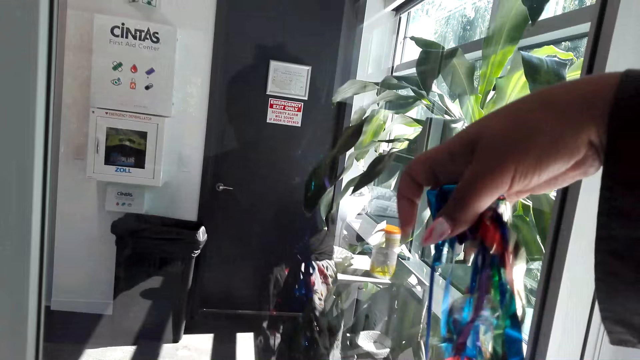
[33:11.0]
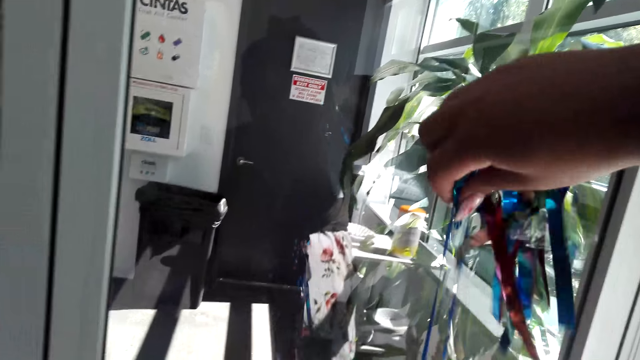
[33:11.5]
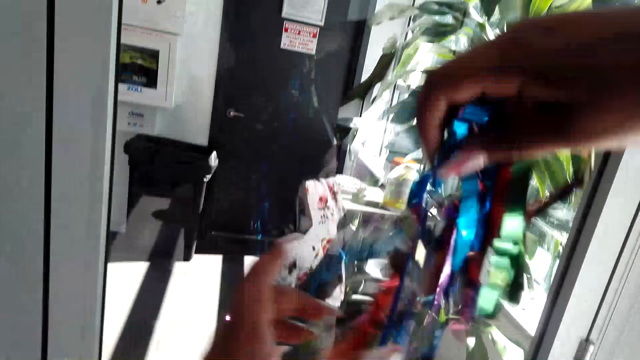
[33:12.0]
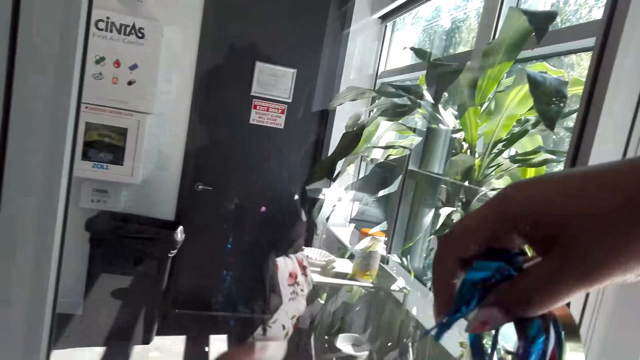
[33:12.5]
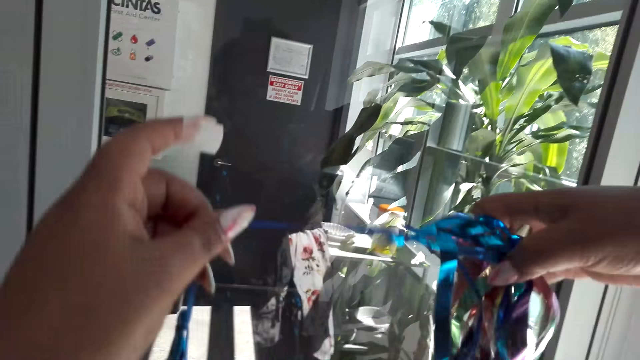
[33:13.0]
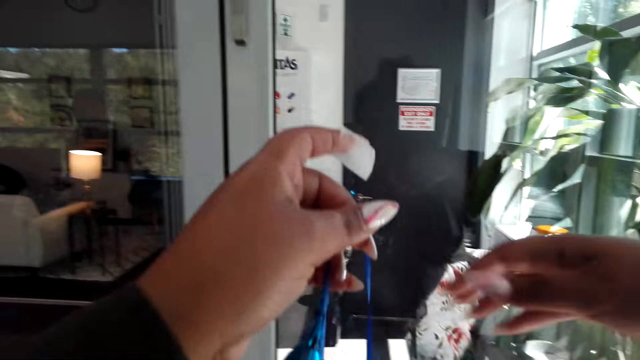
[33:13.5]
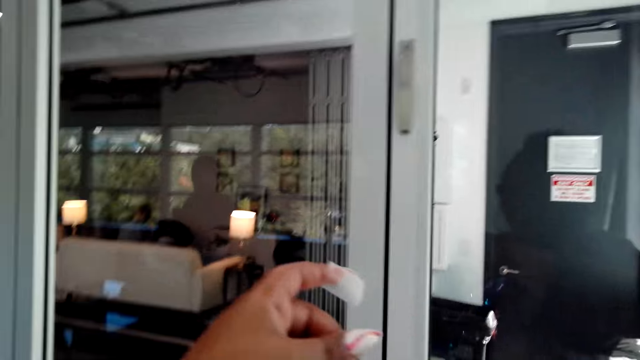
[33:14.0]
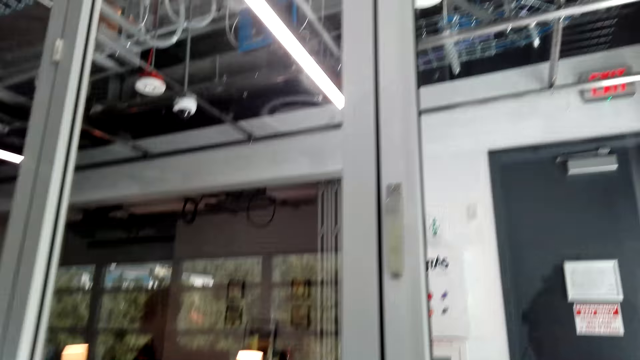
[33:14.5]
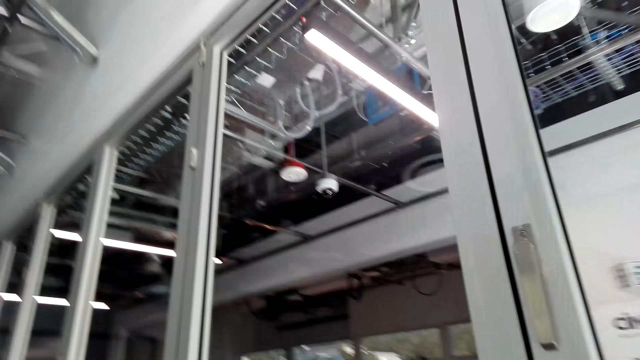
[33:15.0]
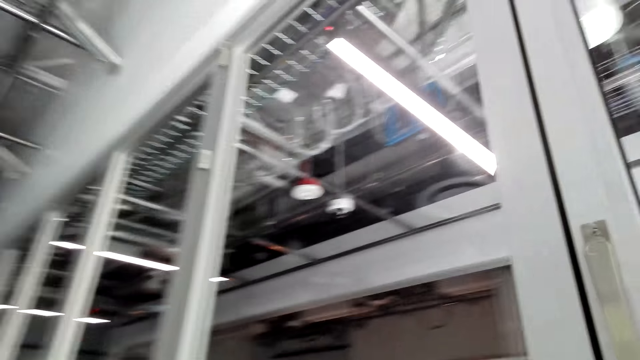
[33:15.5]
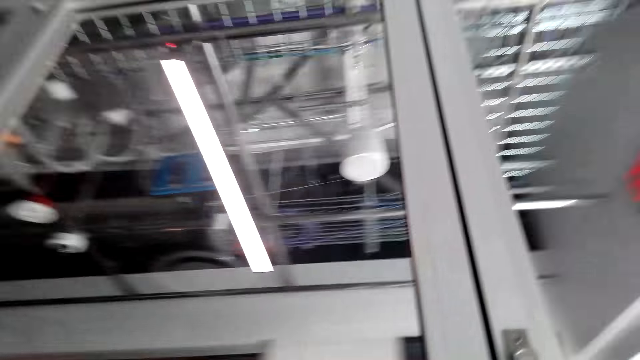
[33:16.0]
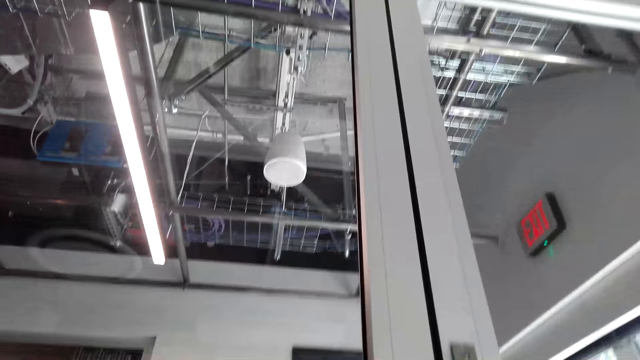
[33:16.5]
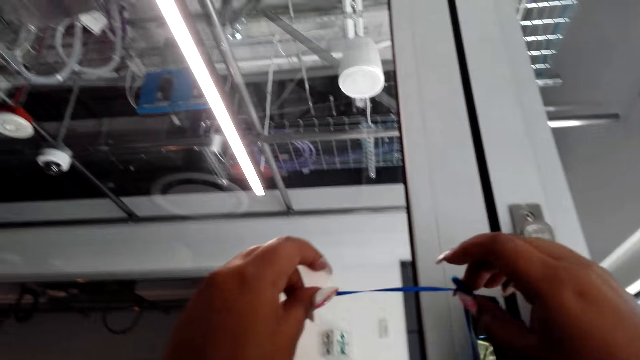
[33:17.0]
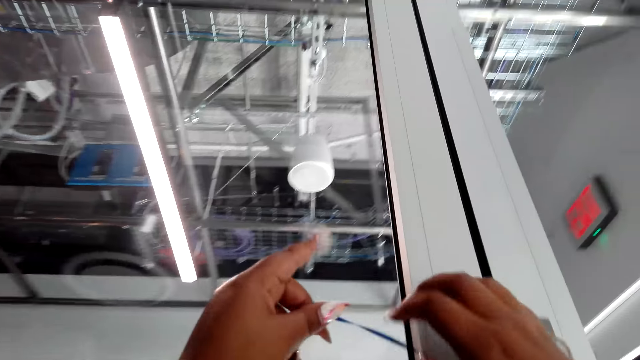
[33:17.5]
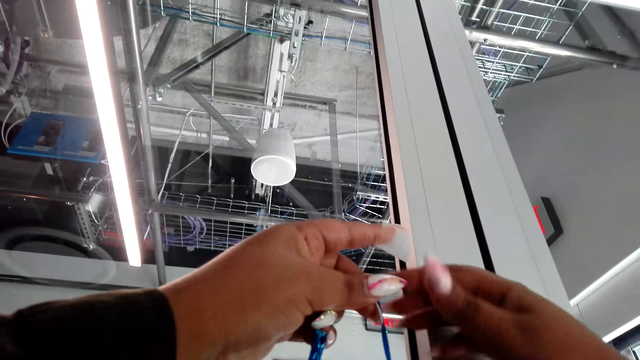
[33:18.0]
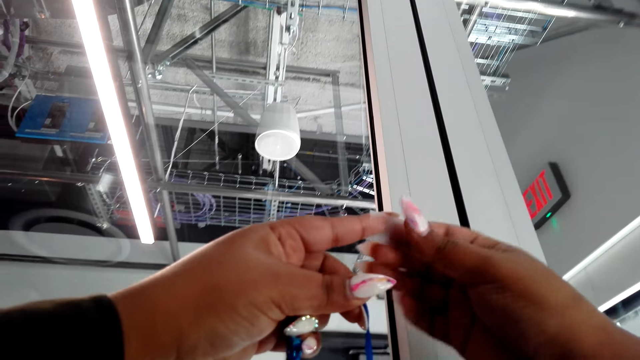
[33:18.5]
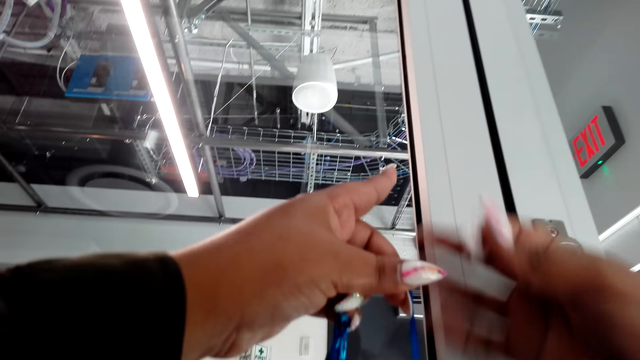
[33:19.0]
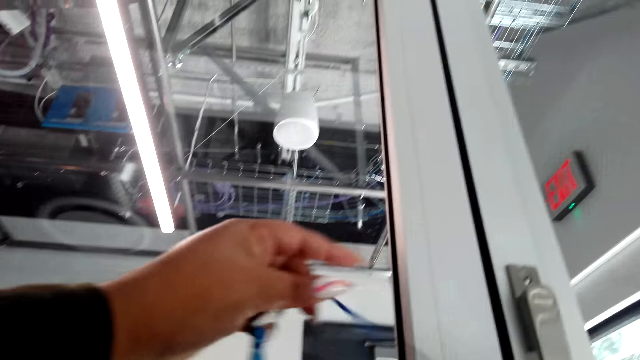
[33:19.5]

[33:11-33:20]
The camera wearer handles decorations. They align the flowers.

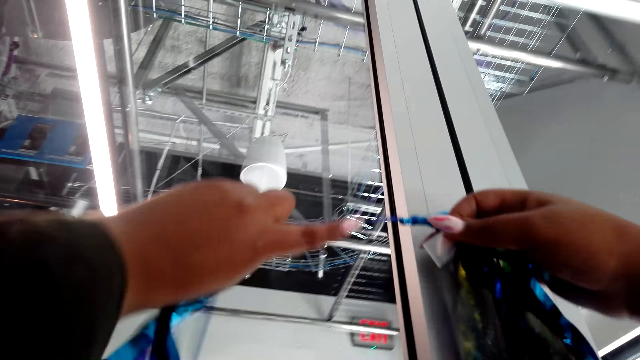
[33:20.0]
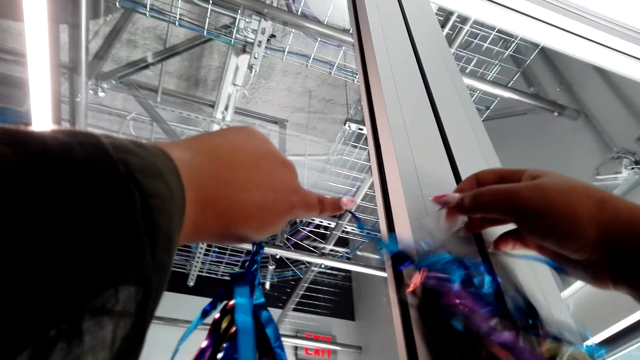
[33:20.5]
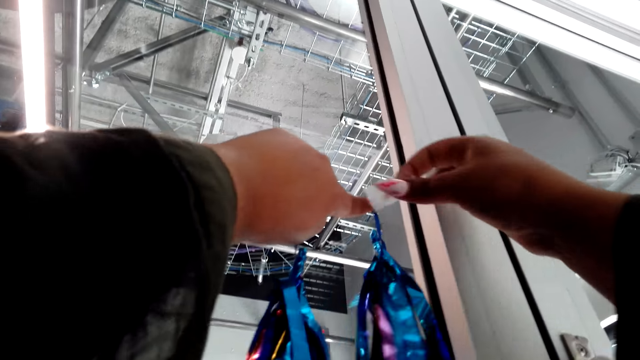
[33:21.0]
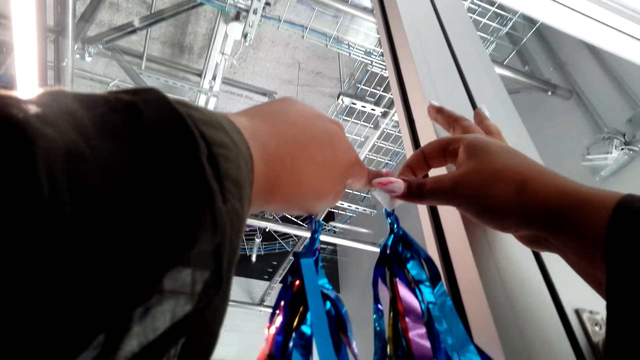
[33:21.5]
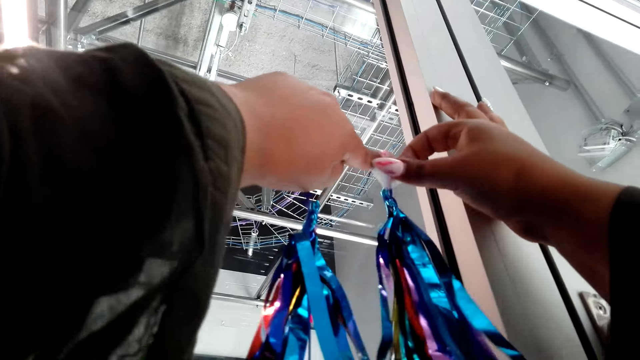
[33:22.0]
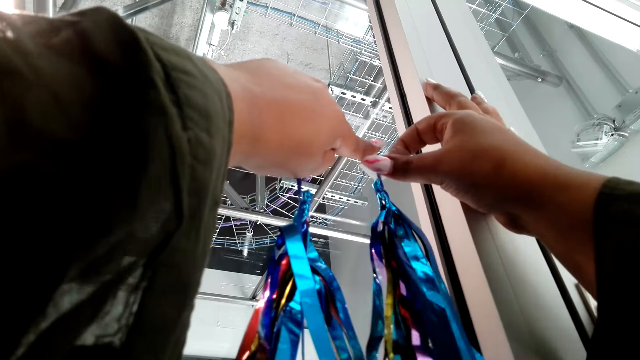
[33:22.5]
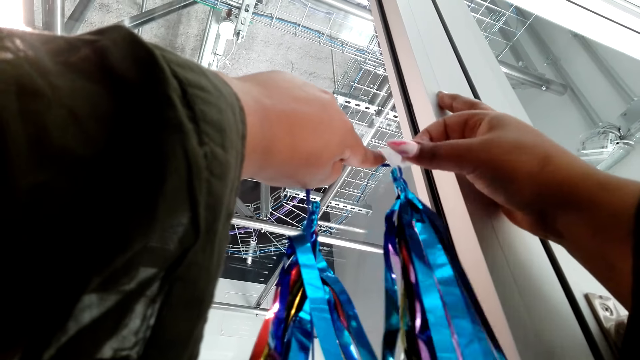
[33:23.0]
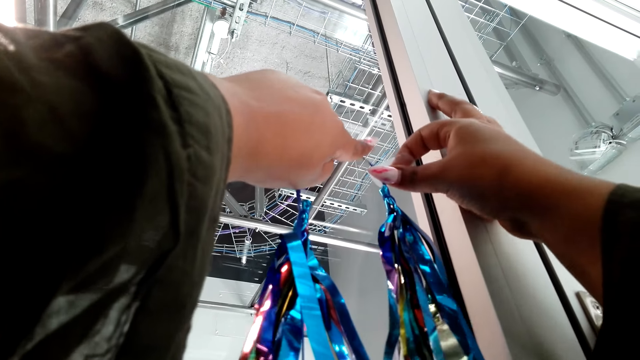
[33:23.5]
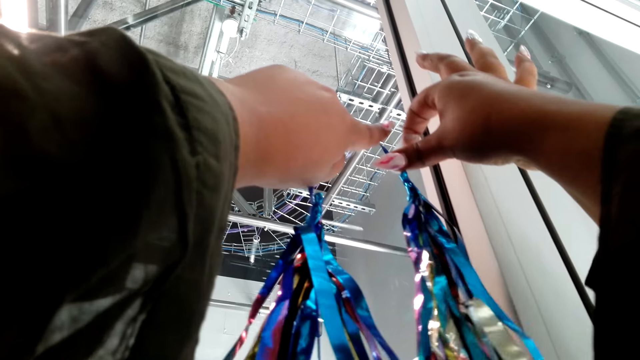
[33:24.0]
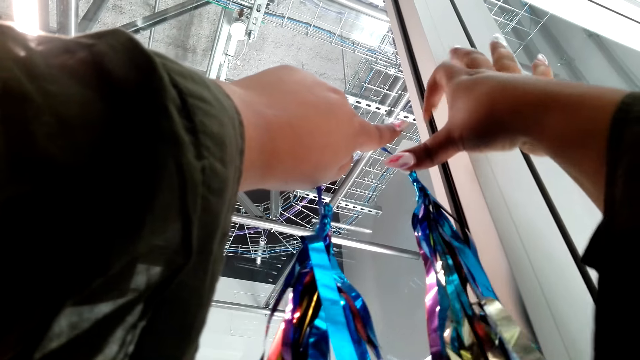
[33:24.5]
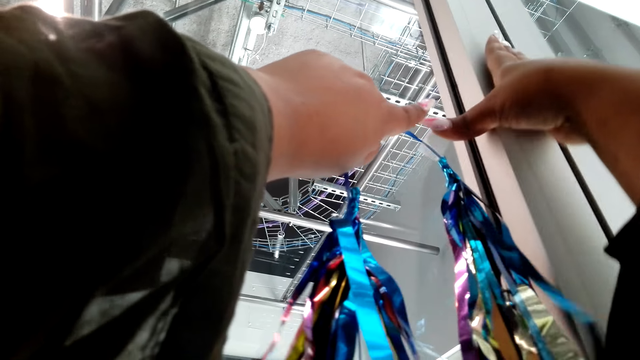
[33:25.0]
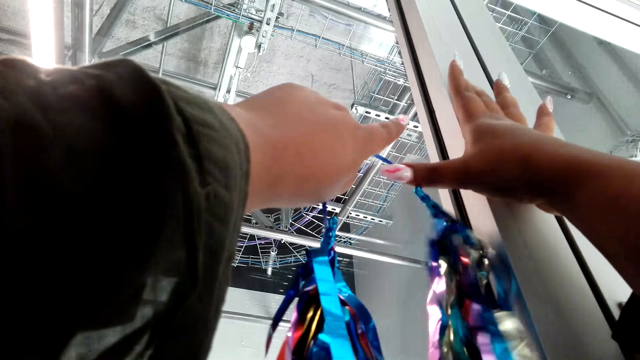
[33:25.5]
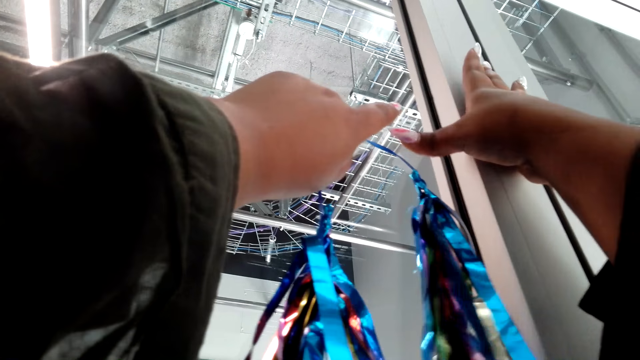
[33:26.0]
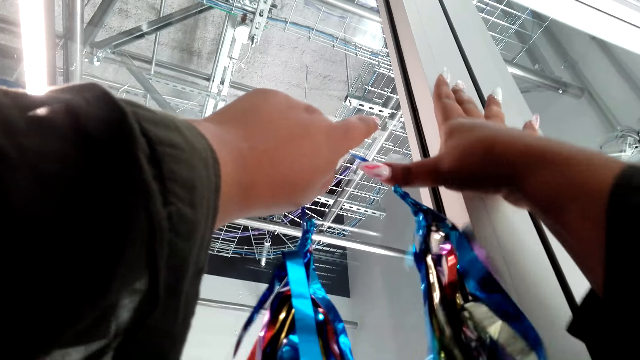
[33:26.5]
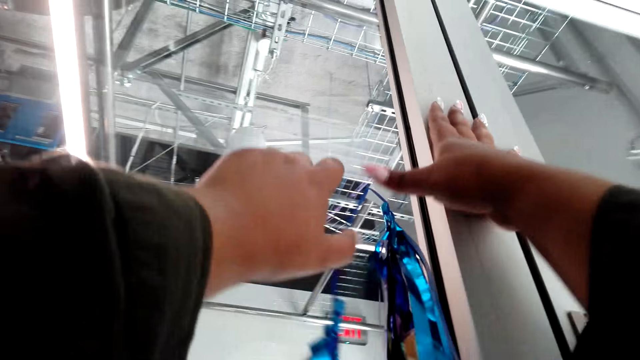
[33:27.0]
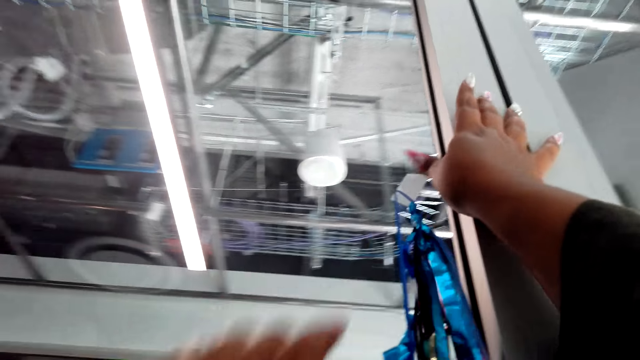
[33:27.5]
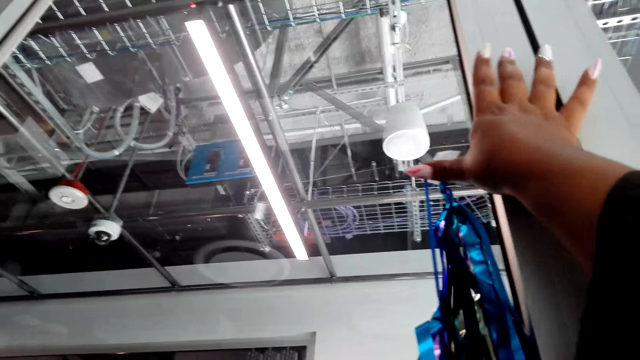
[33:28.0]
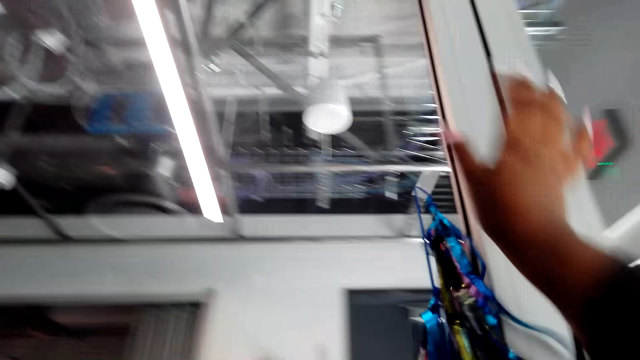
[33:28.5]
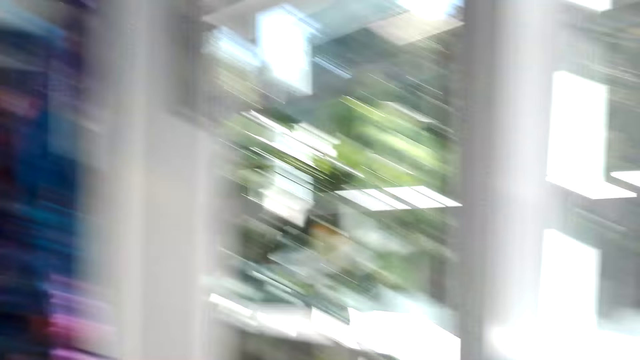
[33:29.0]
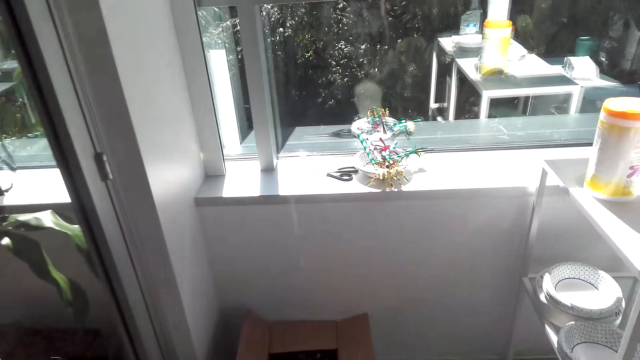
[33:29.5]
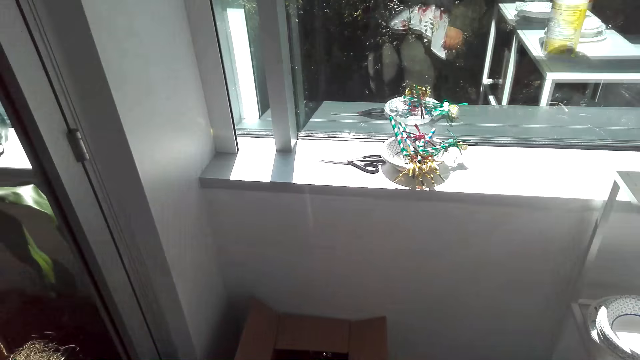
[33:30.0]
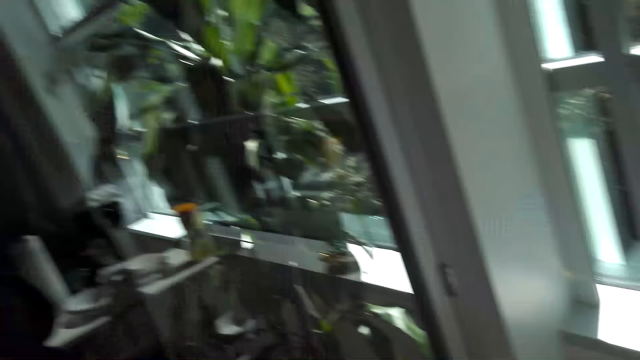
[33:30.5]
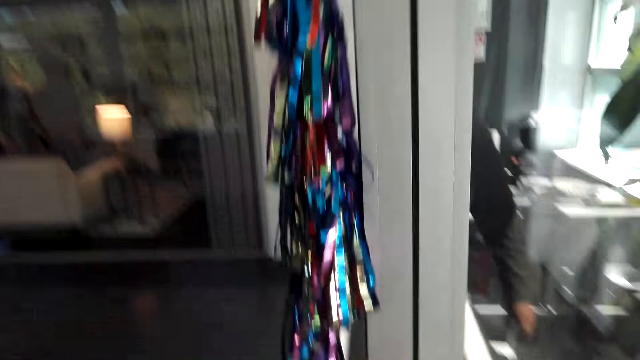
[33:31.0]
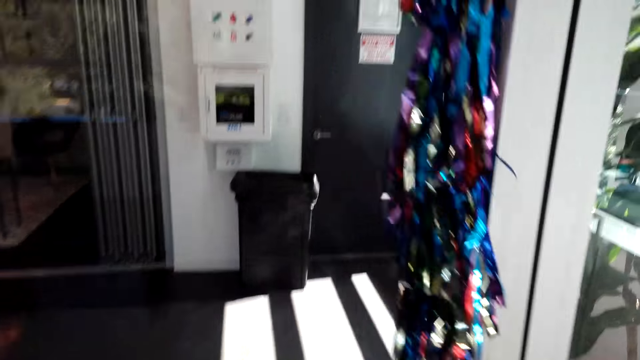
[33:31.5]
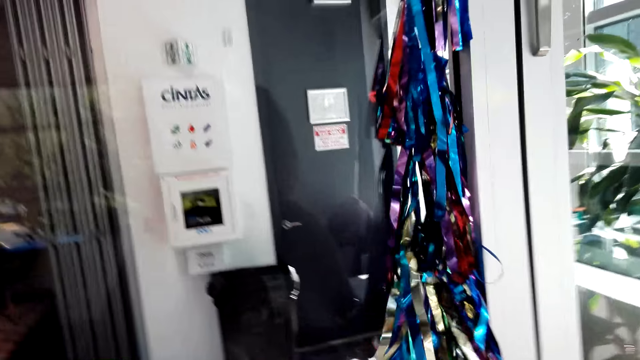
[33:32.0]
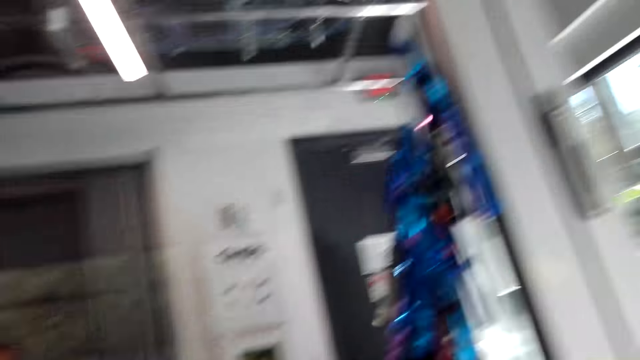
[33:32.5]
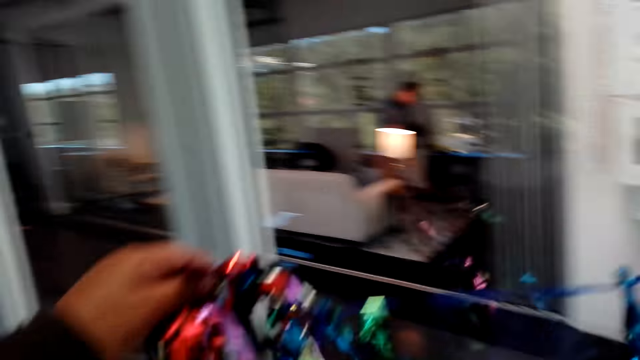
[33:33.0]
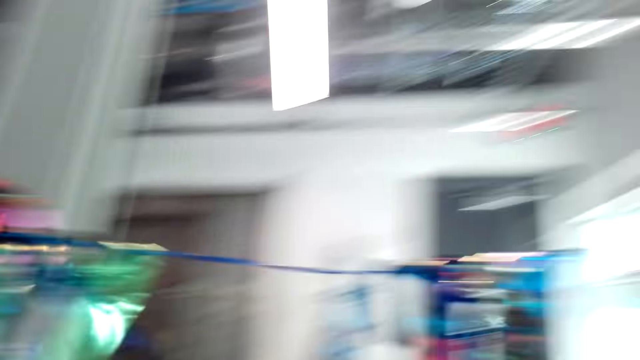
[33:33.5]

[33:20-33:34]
The camera wearer sticks decoration on the wall with a tape. They walk around the room.
